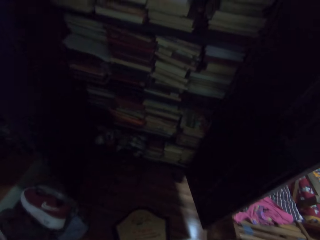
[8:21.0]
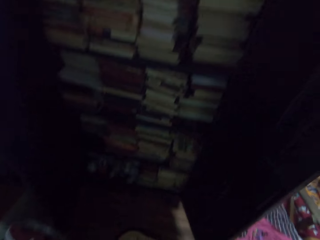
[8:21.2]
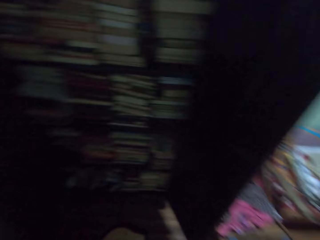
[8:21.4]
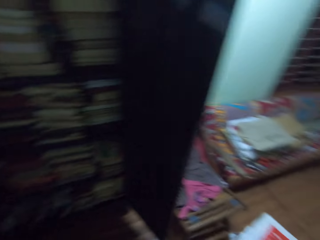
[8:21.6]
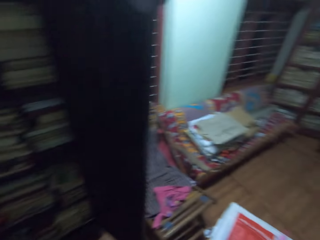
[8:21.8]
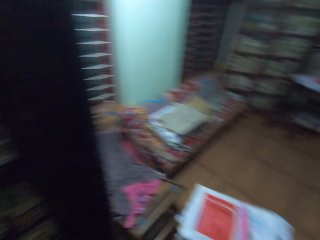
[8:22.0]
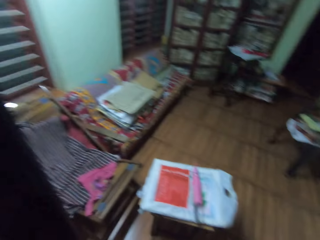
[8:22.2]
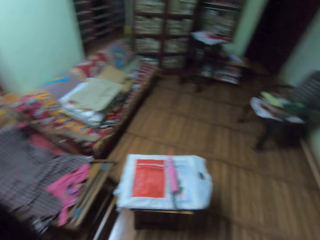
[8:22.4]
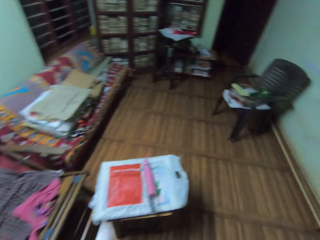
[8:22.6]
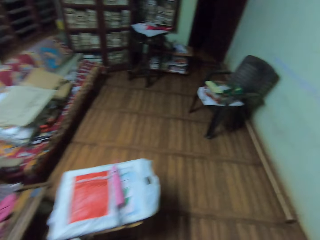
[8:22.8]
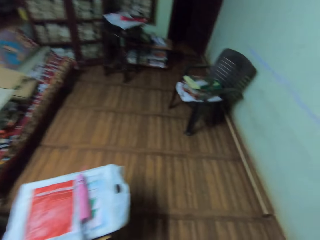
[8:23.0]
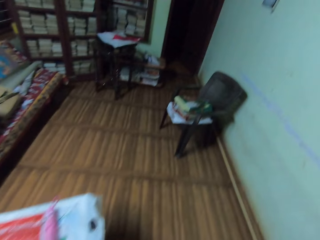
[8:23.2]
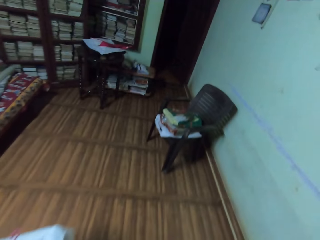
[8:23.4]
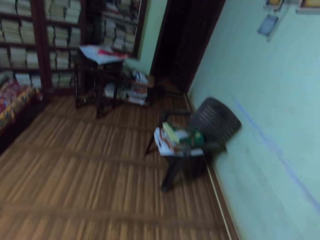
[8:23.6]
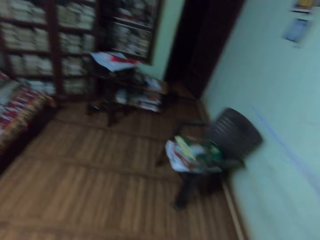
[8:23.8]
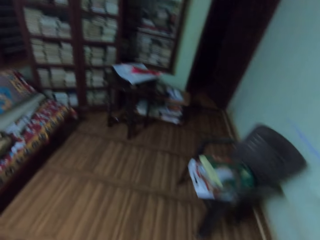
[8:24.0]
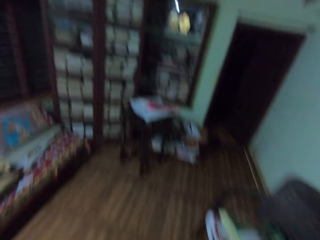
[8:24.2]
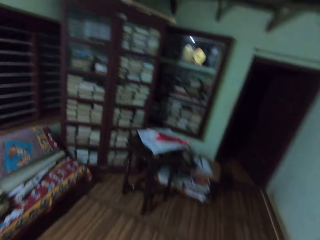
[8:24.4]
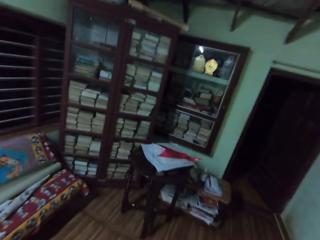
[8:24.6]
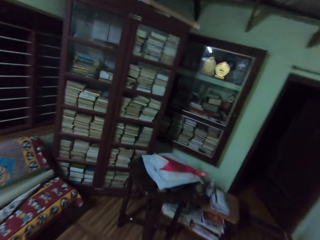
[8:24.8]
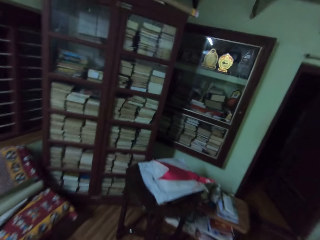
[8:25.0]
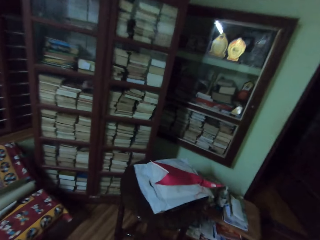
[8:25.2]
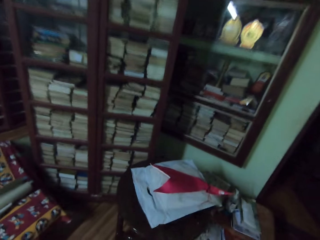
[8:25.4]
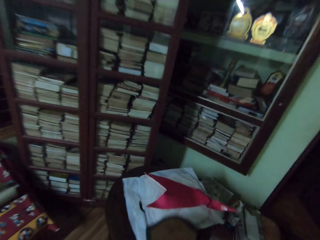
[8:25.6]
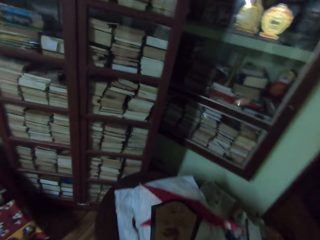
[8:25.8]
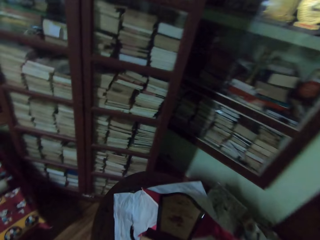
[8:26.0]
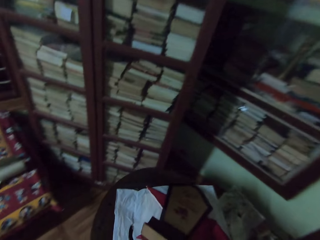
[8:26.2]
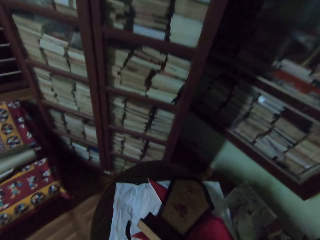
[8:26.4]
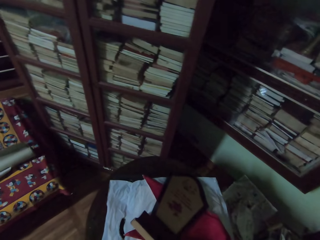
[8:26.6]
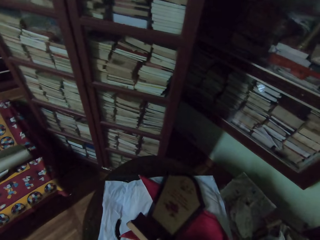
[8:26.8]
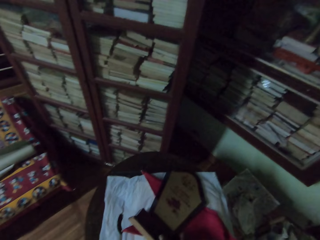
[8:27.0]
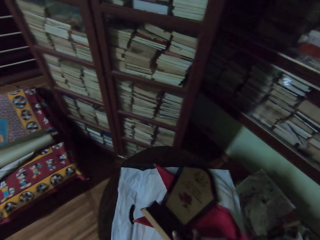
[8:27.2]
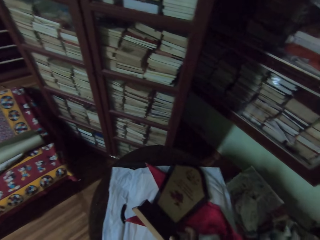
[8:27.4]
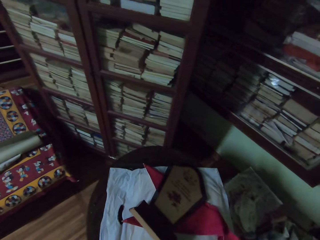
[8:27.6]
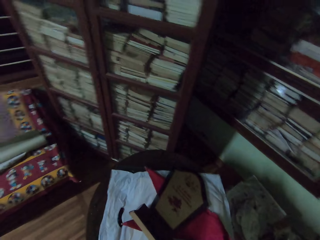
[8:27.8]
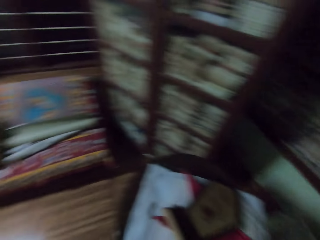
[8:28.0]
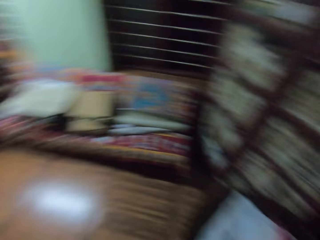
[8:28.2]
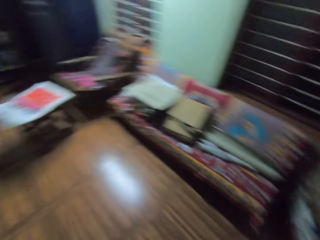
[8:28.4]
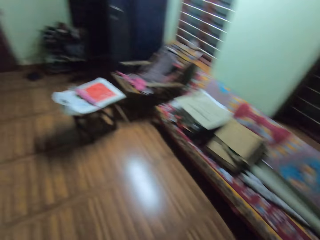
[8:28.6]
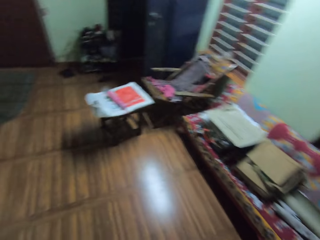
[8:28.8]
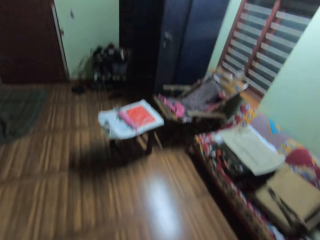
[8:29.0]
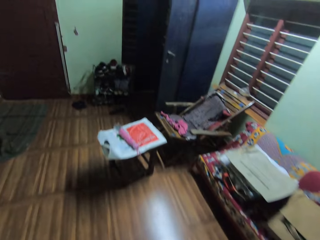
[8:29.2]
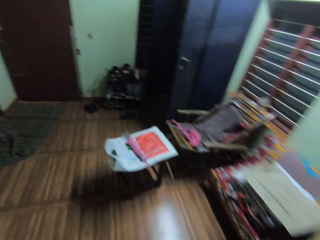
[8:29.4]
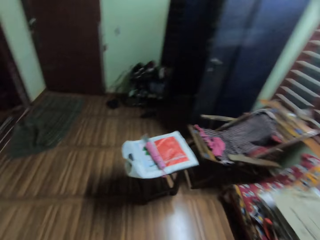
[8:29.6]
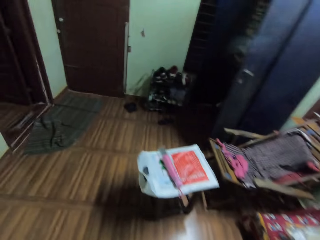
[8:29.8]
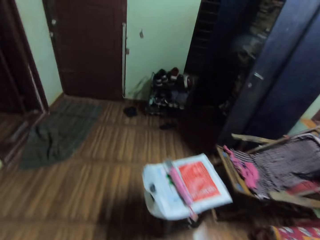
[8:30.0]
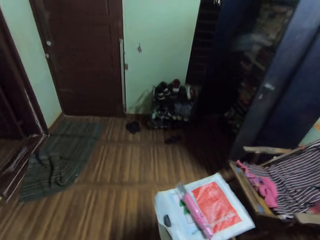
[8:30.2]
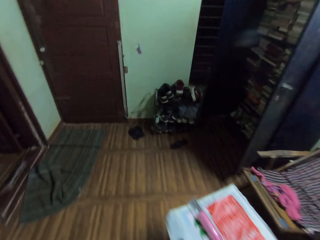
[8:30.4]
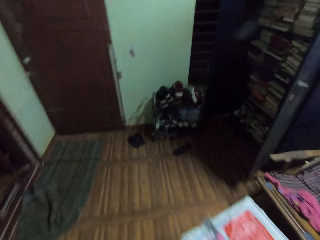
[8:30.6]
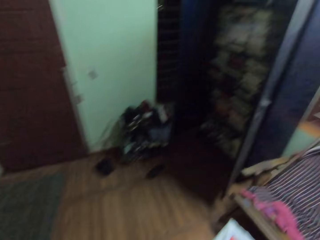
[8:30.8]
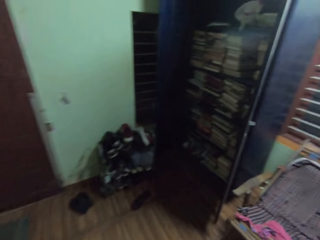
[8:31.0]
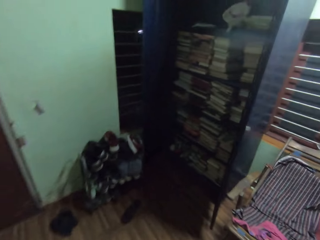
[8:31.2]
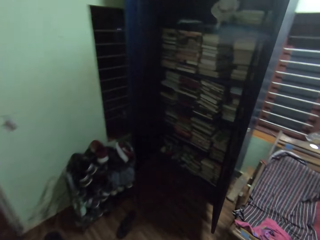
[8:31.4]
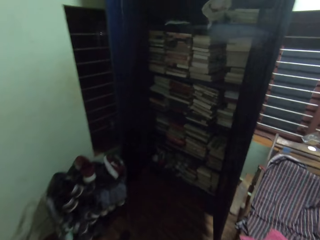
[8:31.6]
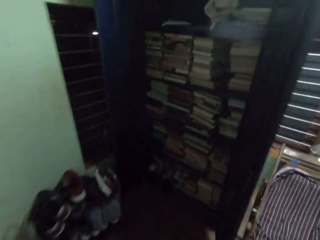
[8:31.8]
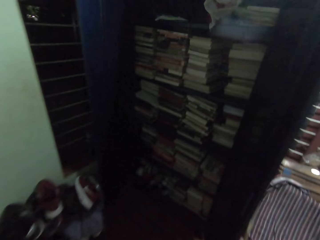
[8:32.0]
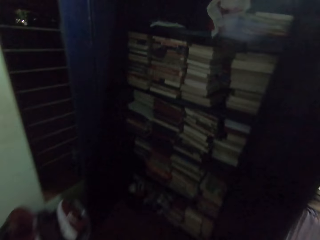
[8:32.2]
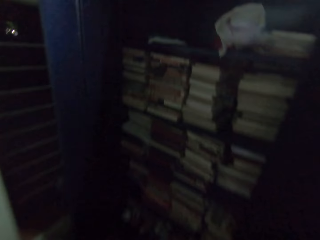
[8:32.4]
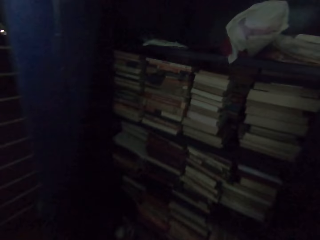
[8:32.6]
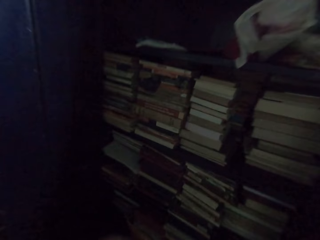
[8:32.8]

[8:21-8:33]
The camera wearer walks around in the room. They put the trophy on top of a plastic bag on the table. They walk around in the room.

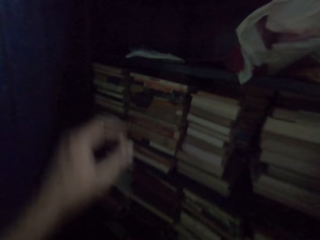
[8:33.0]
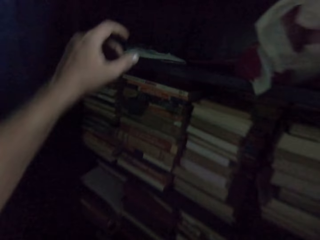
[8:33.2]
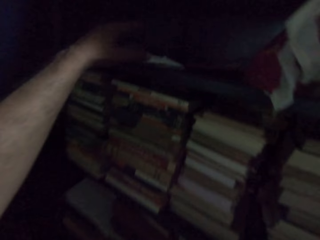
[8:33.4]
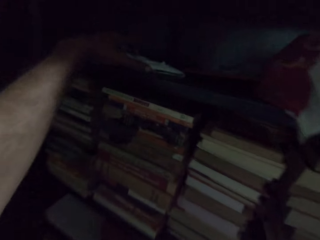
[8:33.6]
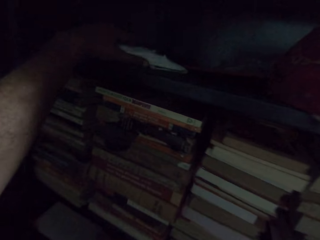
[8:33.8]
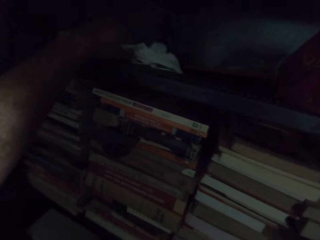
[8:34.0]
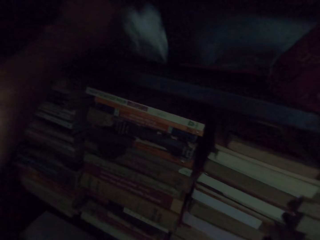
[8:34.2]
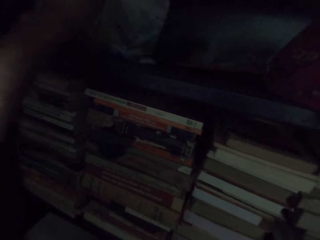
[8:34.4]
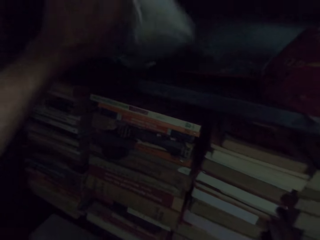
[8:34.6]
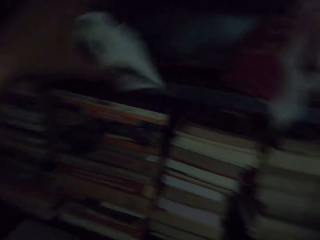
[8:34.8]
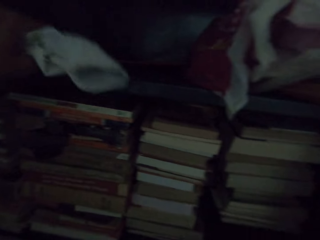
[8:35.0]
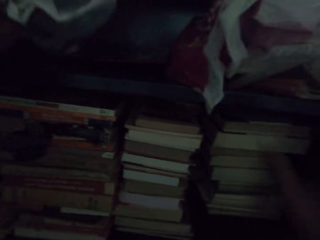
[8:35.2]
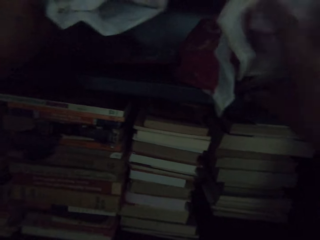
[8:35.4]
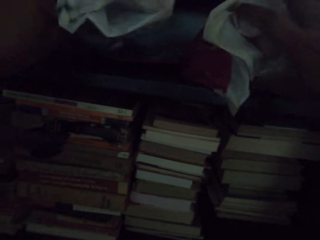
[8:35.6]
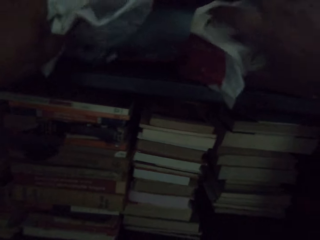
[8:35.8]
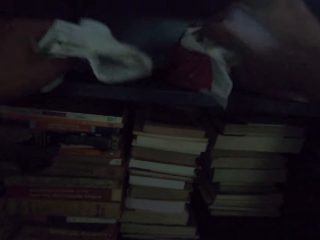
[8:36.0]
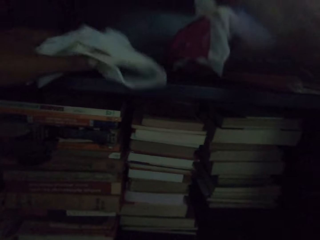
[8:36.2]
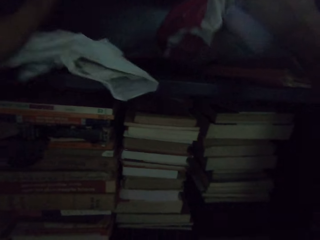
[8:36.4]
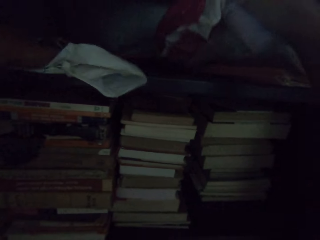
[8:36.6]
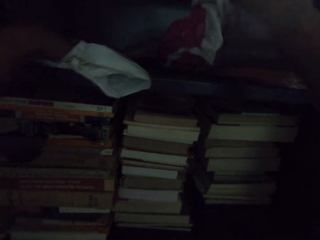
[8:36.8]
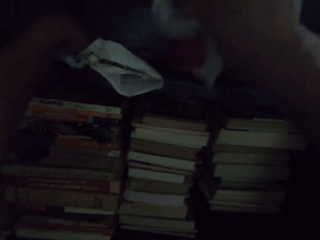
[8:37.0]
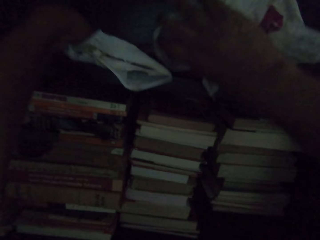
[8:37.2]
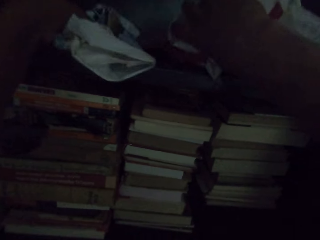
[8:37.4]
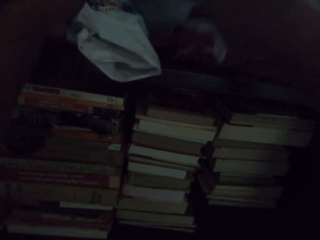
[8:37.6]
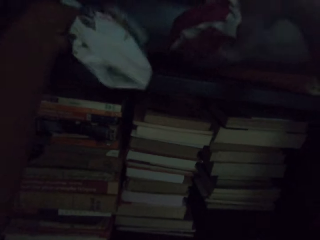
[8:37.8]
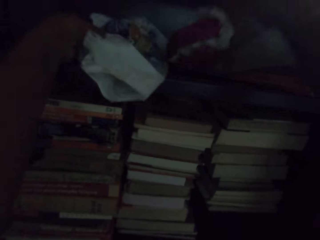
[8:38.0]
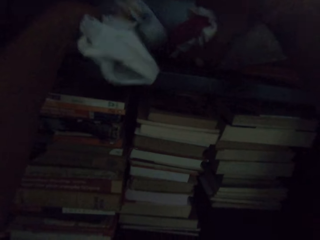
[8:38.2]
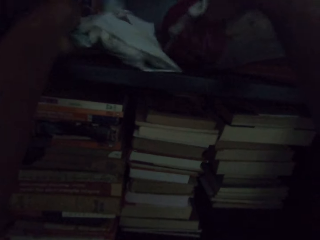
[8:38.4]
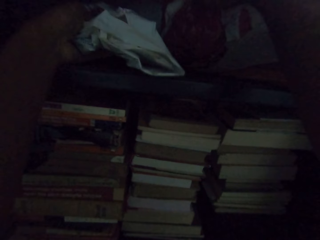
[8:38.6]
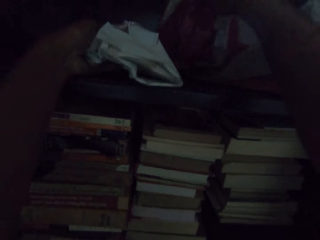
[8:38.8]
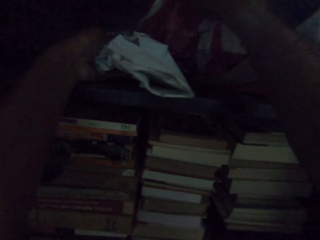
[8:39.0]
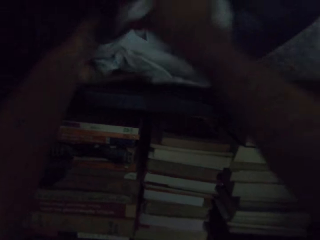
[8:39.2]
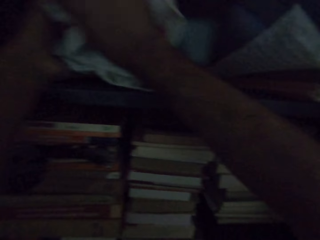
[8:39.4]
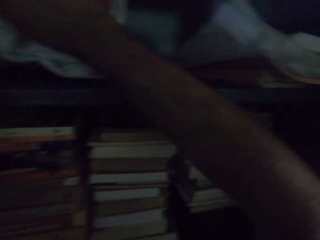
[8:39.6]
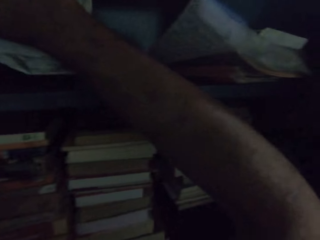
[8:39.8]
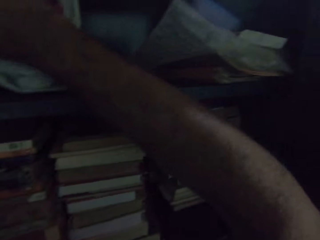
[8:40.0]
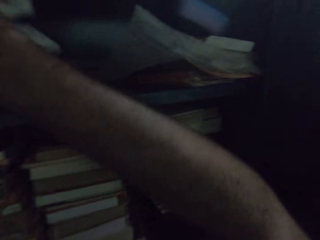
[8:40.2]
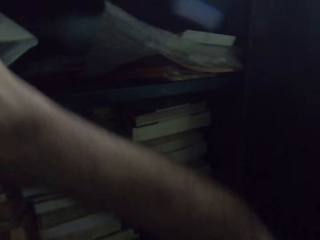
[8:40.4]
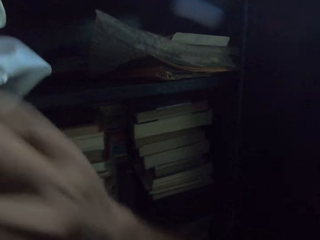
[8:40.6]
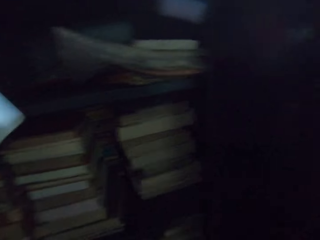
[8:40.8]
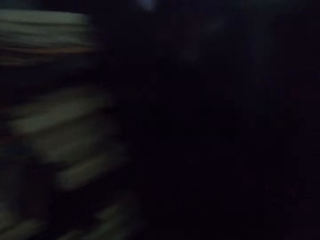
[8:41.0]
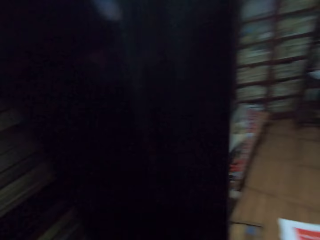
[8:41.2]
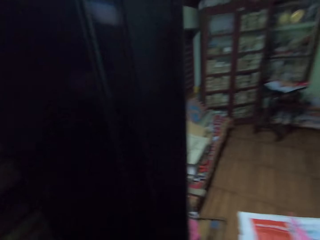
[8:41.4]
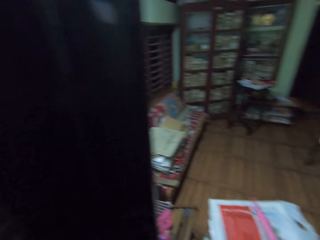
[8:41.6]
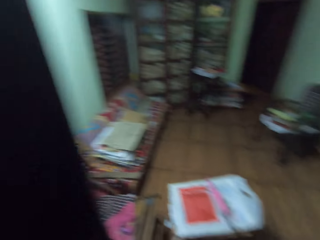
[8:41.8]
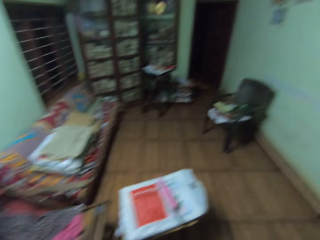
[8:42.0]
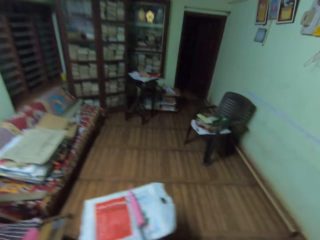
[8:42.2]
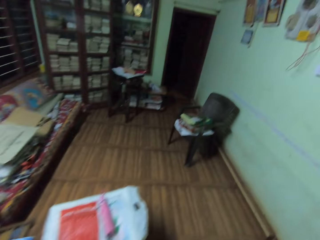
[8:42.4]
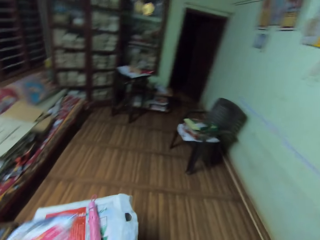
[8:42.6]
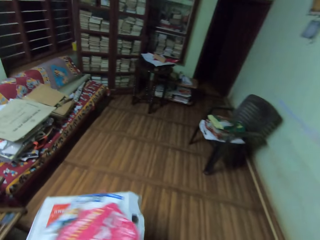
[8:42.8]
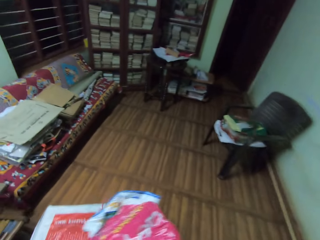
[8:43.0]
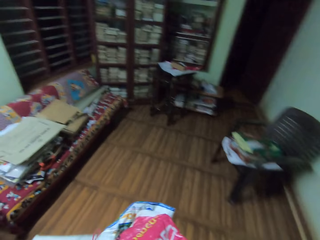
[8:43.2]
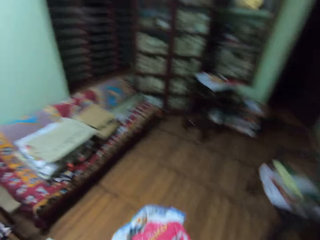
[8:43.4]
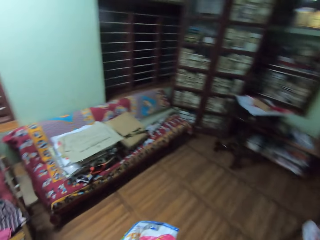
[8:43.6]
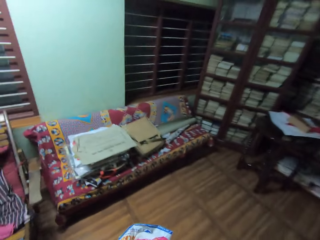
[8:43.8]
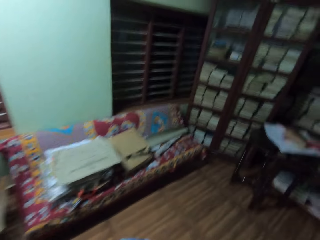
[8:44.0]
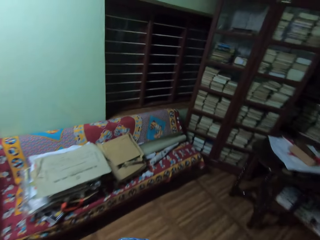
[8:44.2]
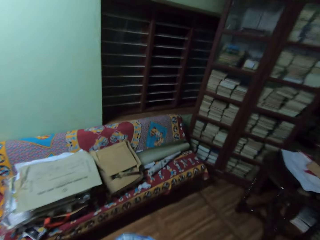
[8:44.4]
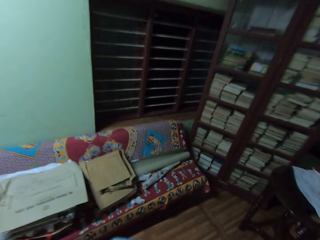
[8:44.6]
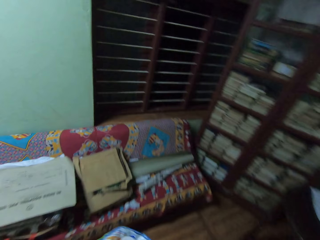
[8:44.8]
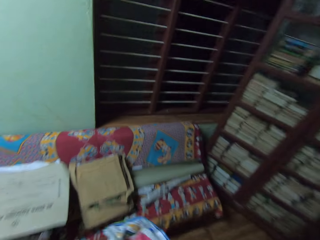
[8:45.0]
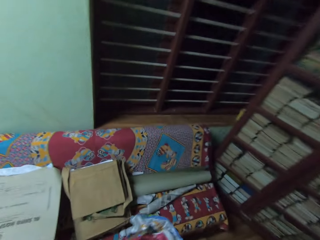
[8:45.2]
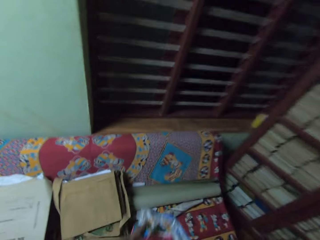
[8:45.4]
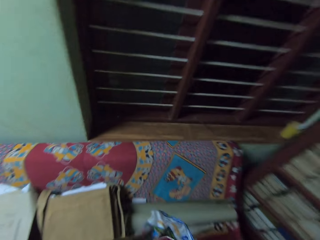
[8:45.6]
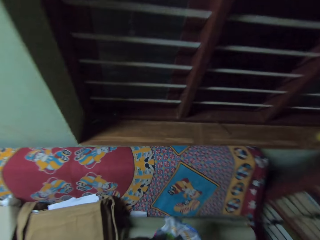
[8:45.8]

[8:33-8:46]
The camera wearer takes polythene bags from the shelf. They adjust a paper bag with the left hand. They adjust the paper bag with the right hand. They pass the paper bag to the right hand. They walk around in the room.
